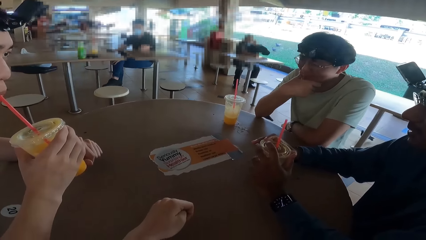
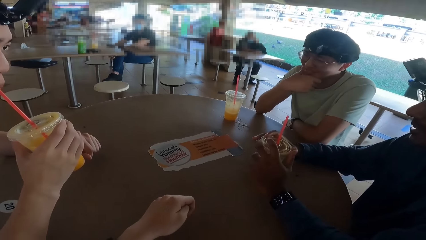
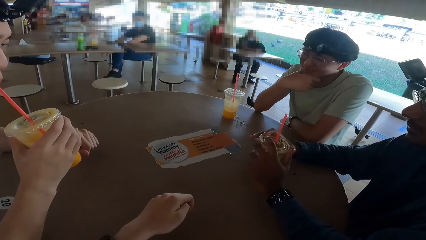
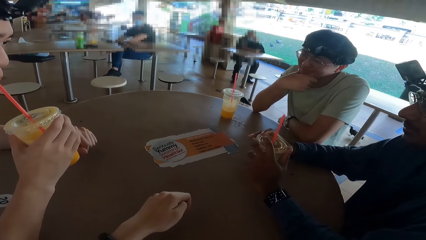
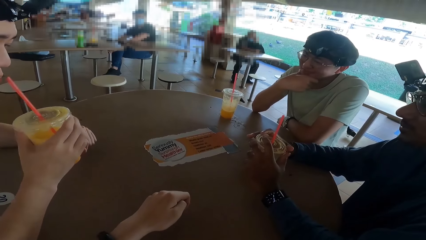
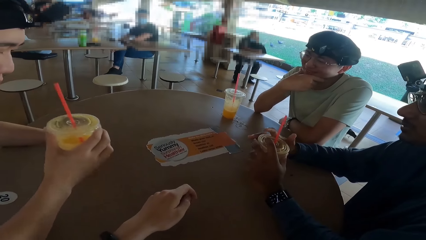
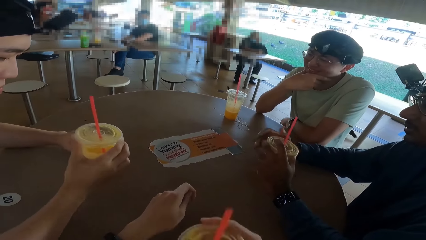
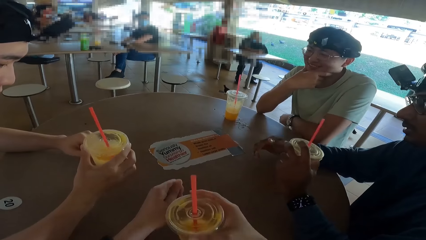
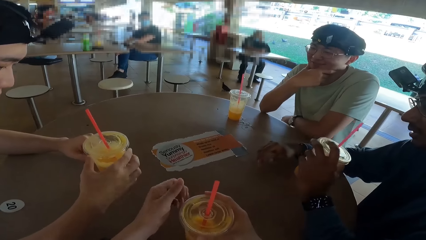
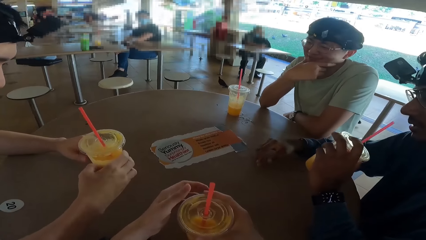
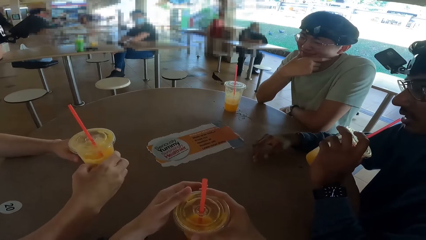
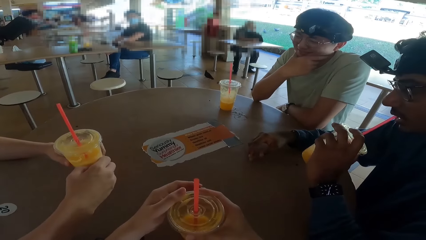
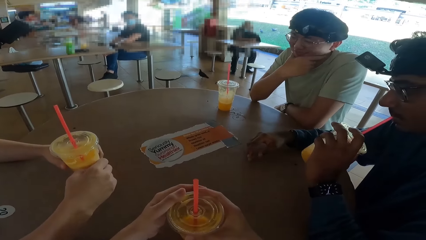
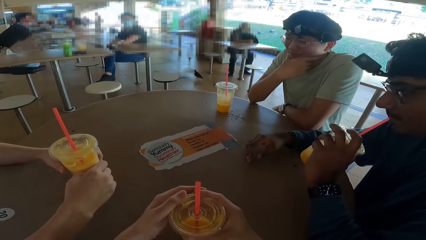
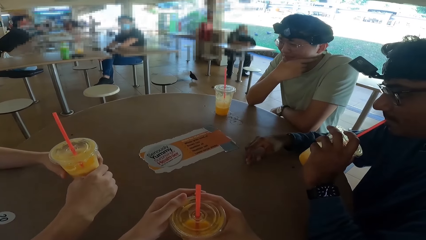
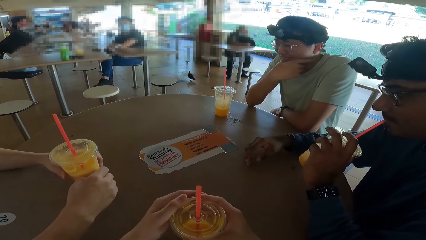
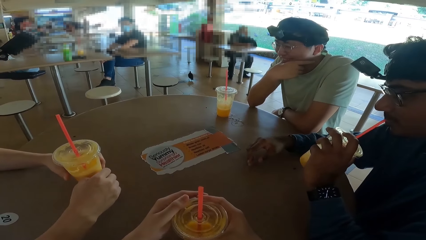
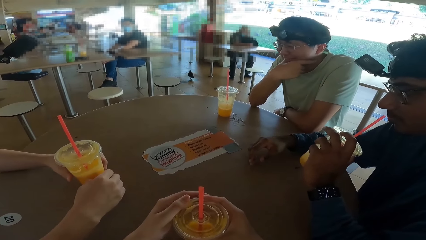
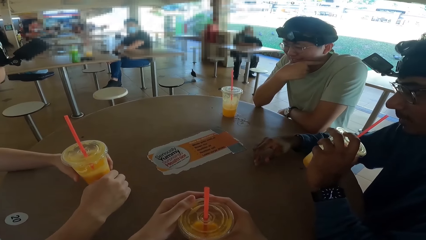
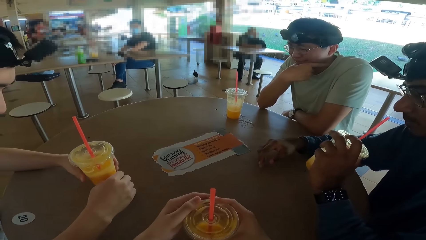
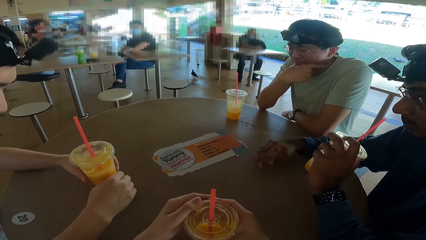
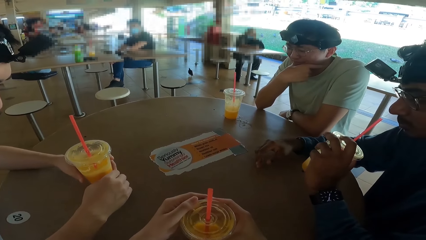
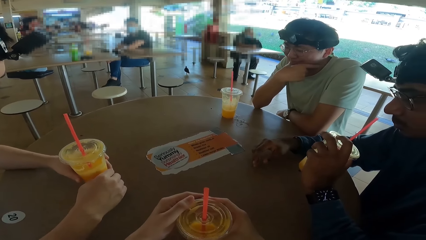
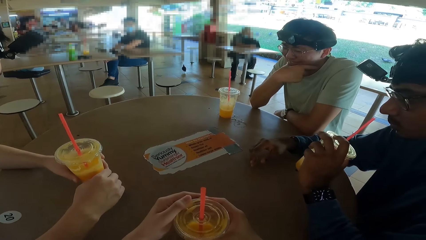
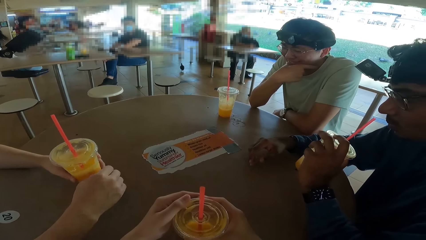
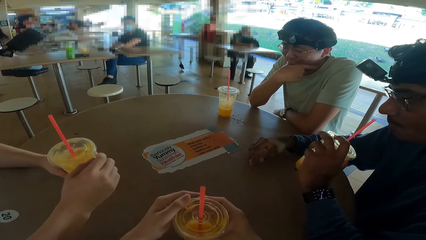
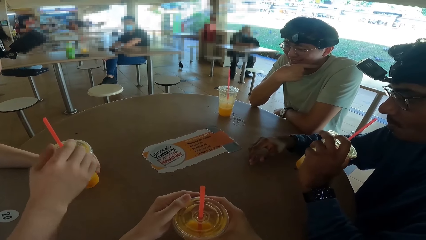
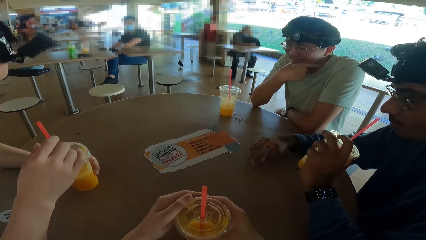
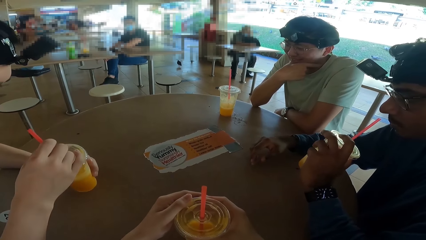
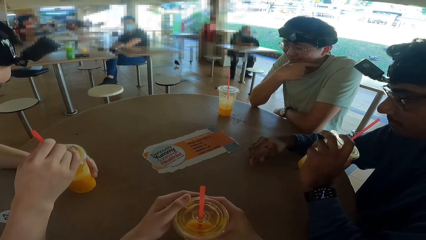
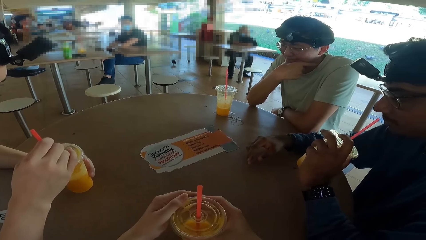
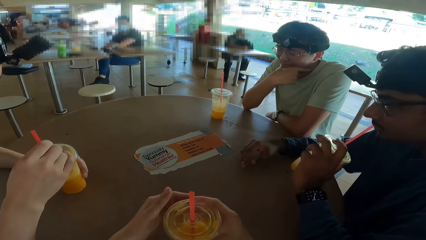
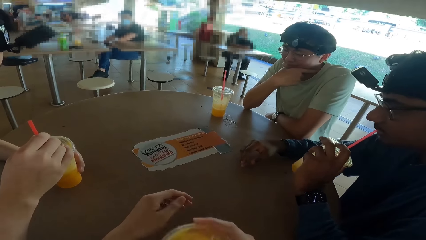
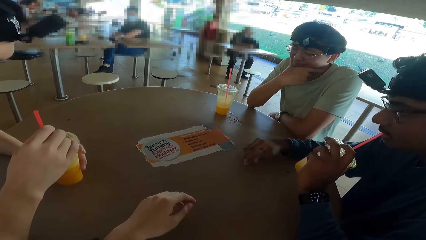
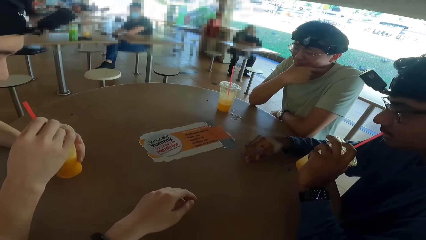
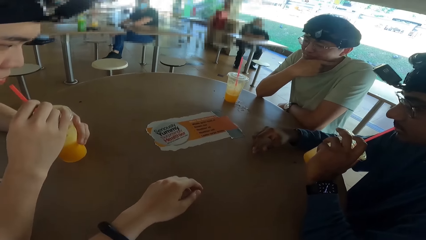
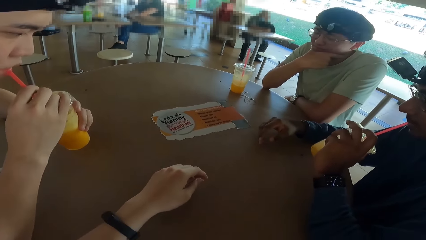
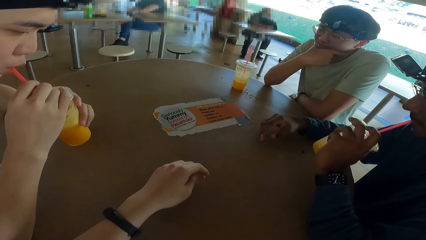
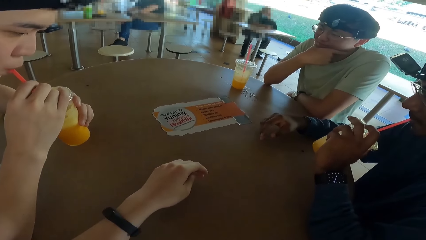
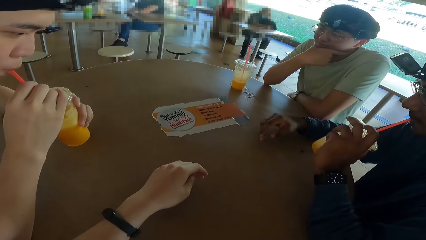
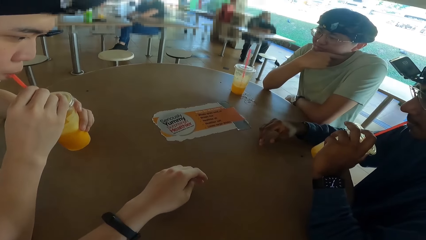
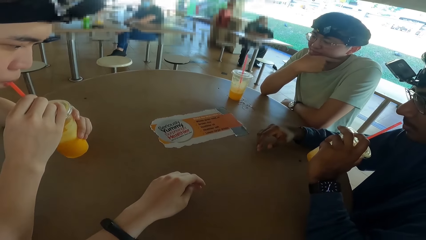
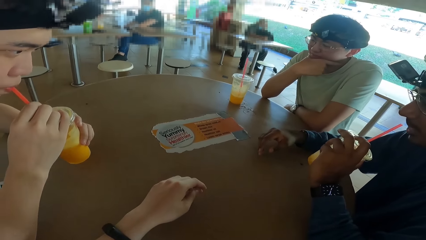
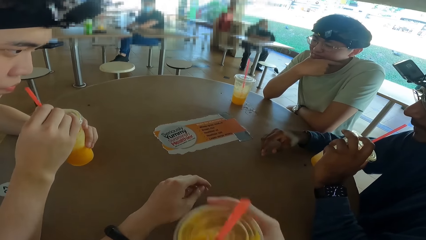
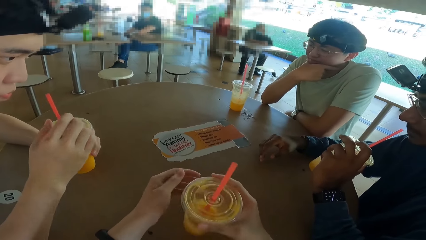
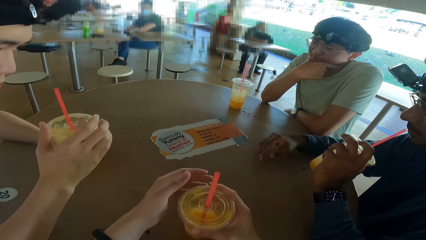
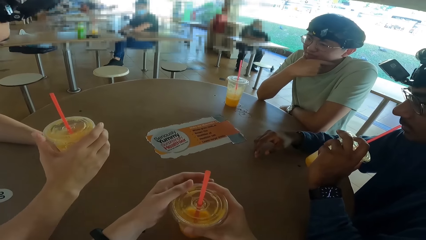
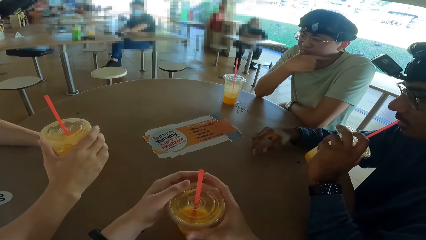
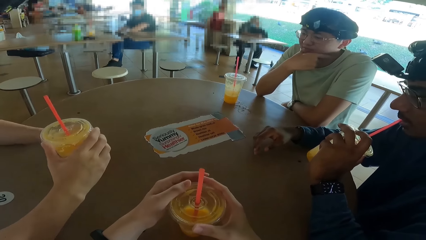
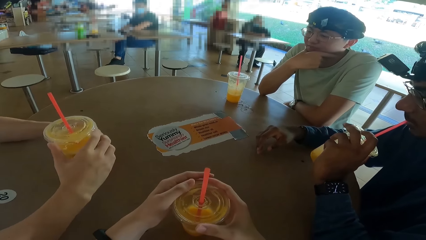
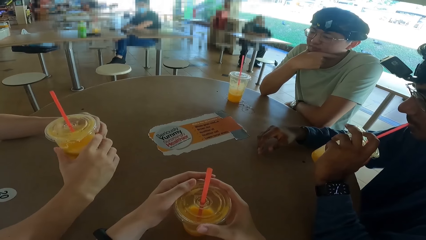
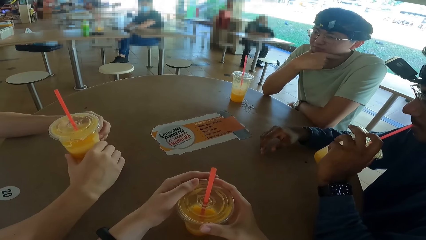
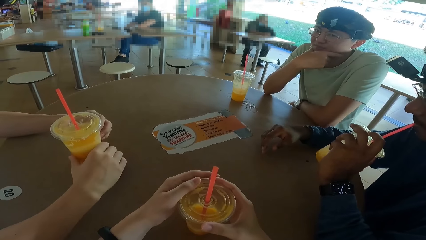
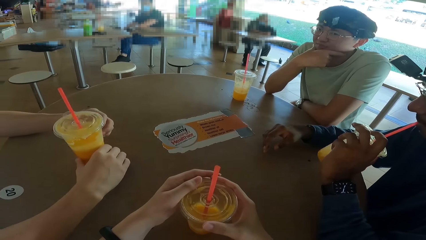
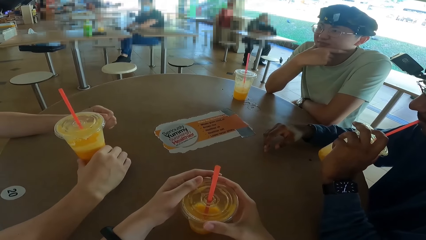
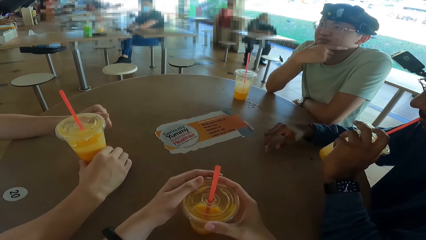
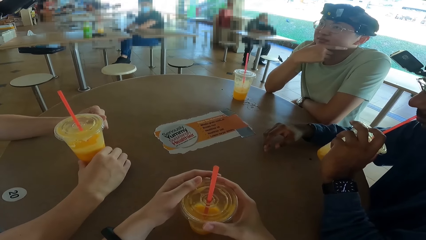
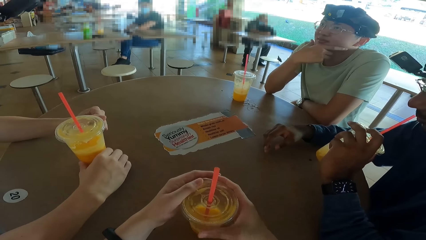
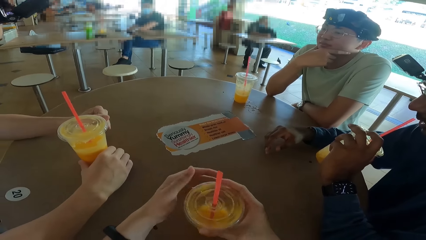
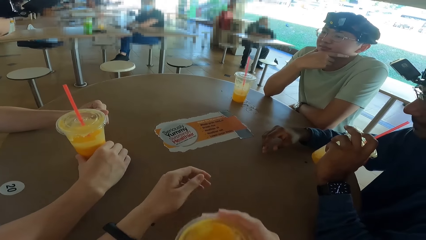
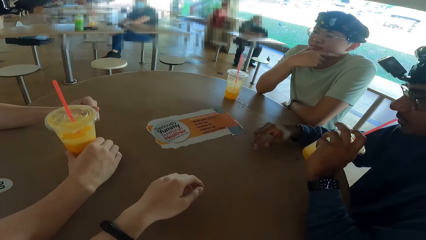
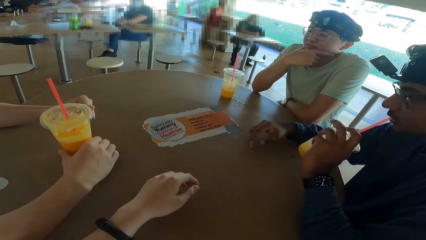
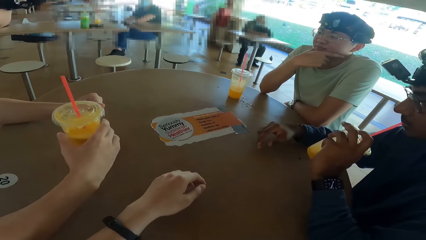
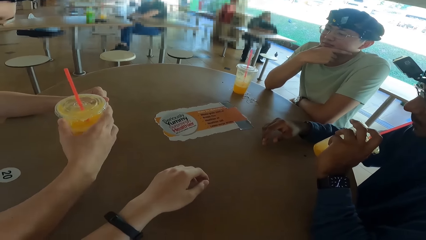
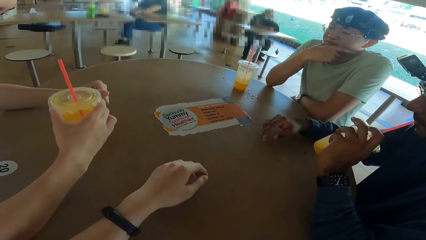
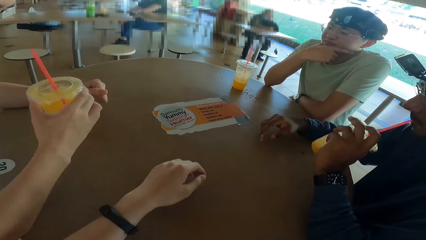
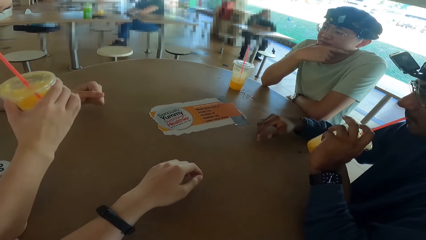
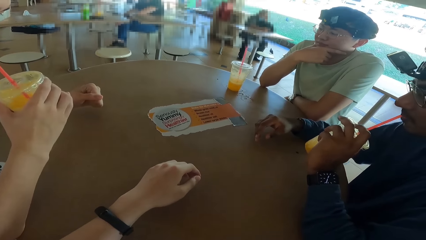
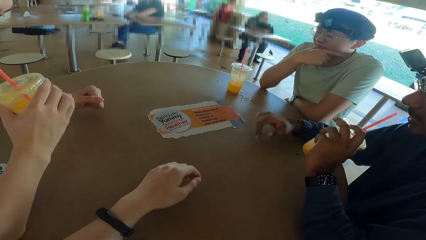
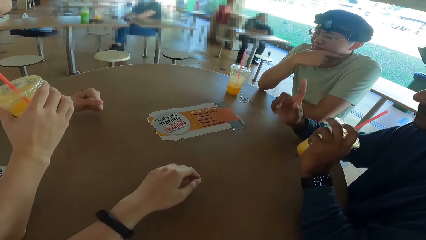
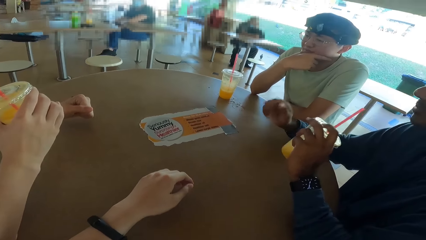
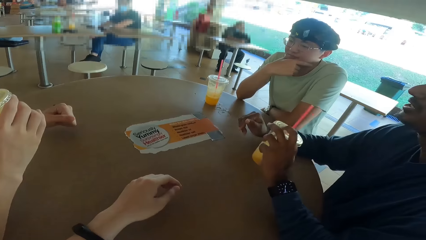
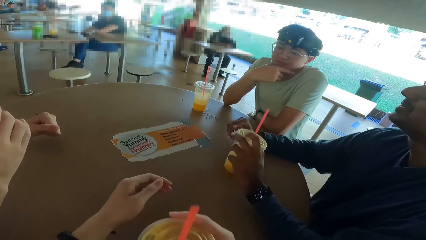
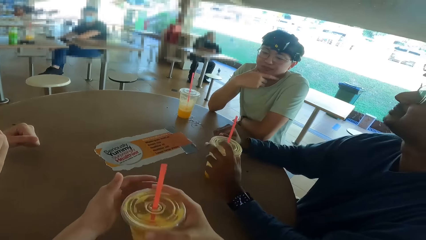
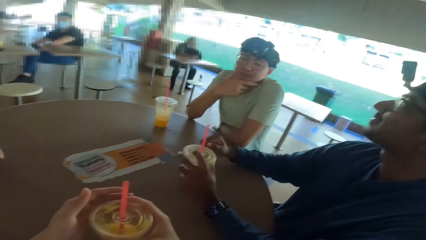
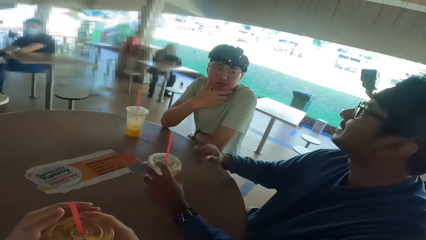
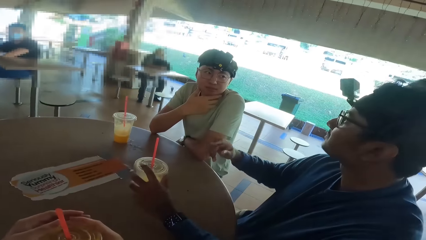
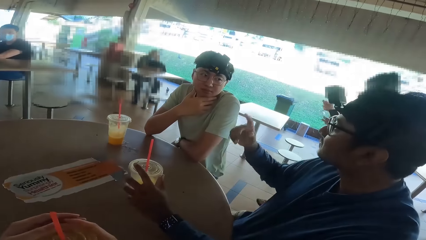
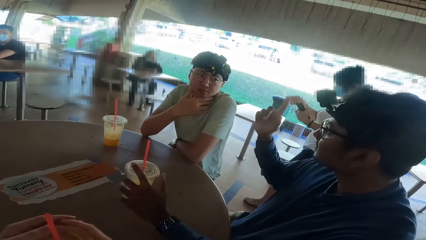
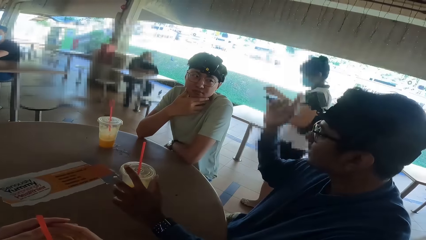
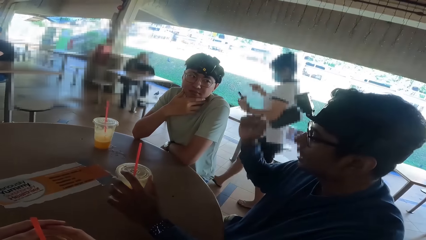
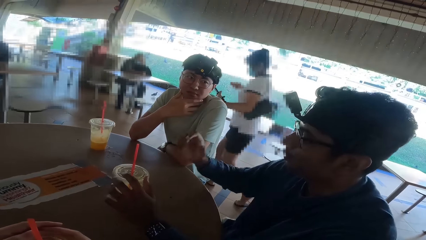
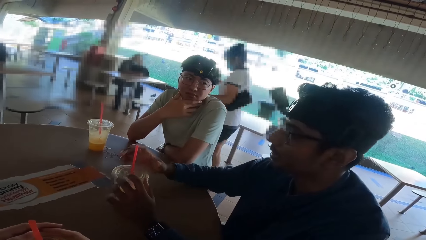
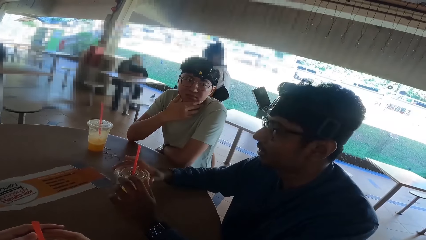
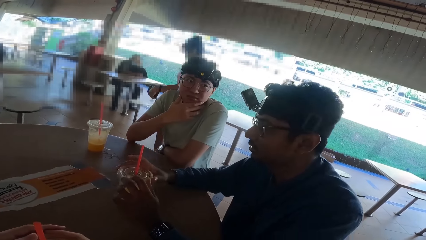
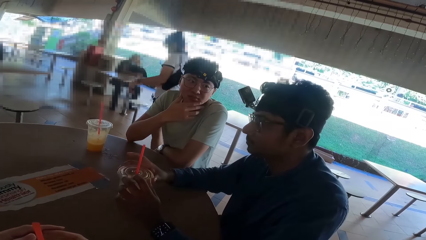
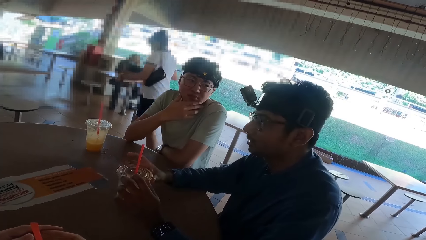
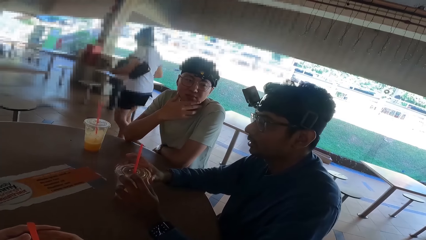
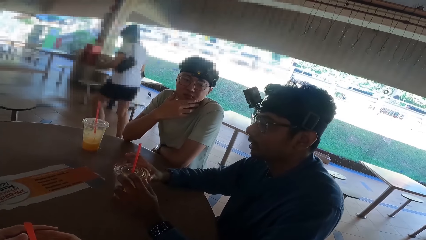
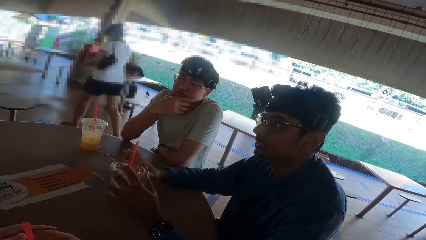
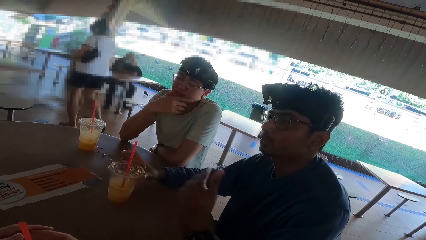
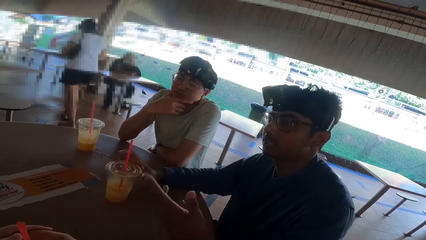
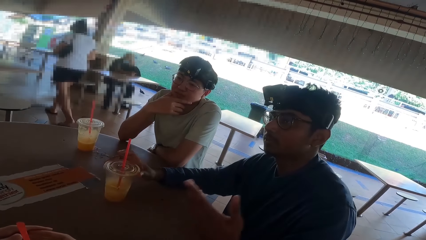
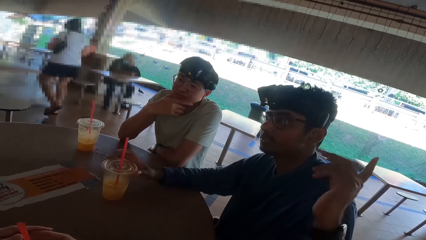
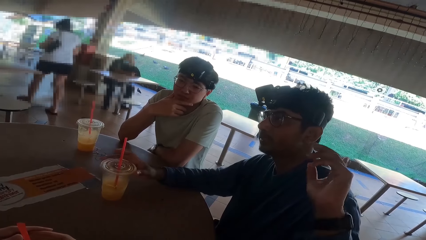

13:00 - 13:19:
A man drinks the drink and returns the drink. A person takes a drink. Another man drinks the drink. The camera wearer takes a drink. The two men drink the drink. Another person takes a drink. The camera wearer takes a drink. The other person takes a drink. The two men return the drink. The second man talks using hands. A lady walks around.
